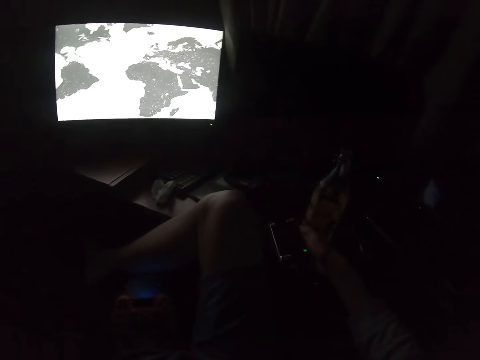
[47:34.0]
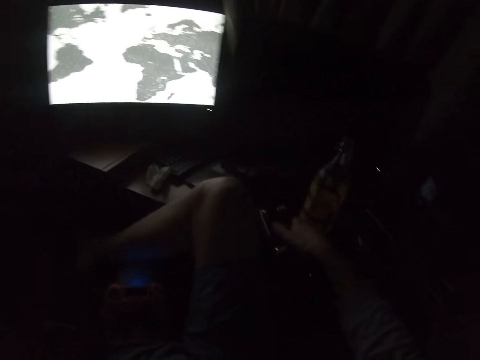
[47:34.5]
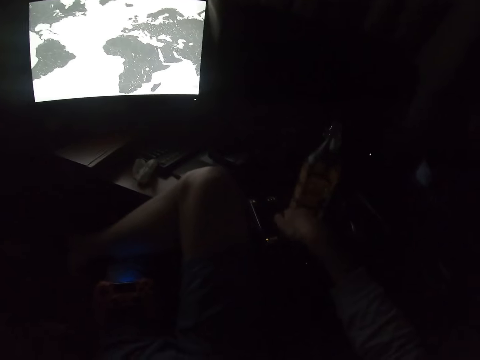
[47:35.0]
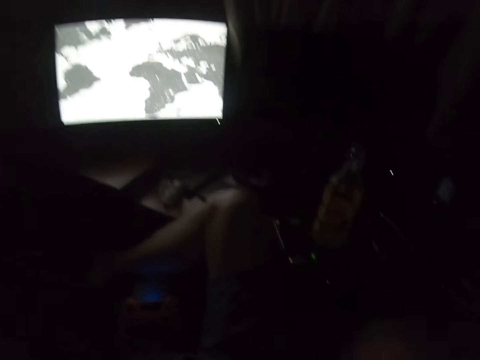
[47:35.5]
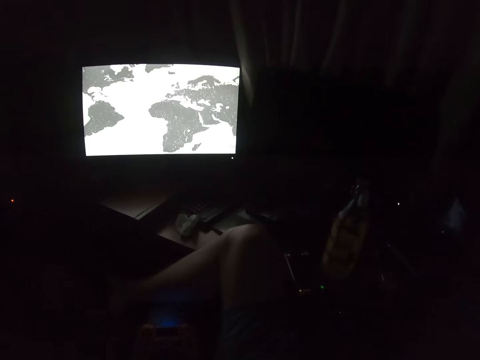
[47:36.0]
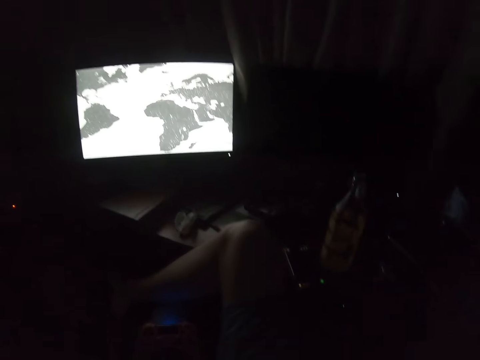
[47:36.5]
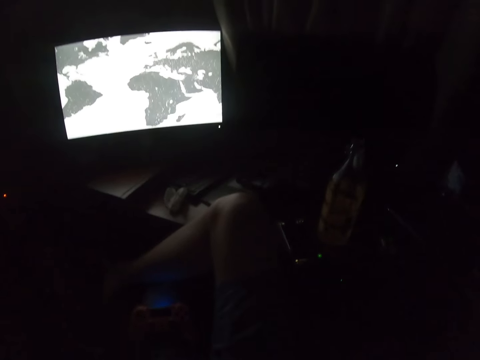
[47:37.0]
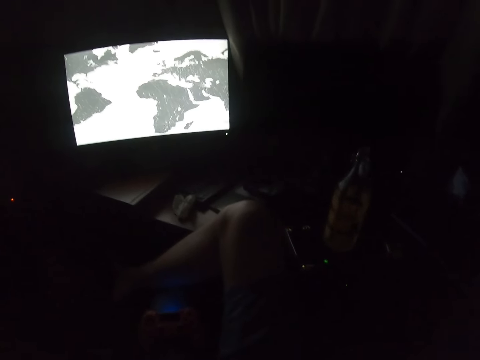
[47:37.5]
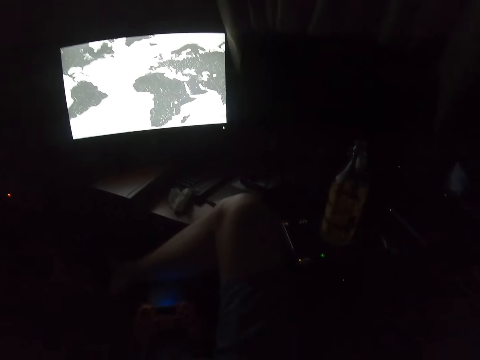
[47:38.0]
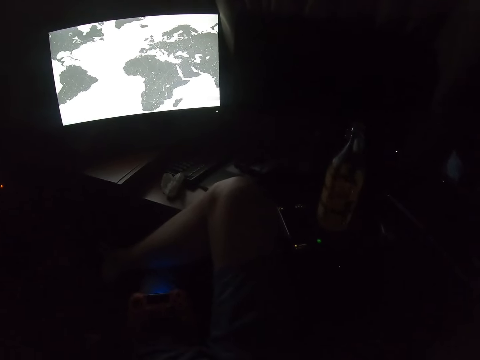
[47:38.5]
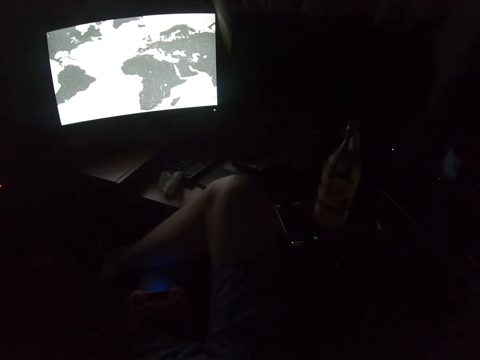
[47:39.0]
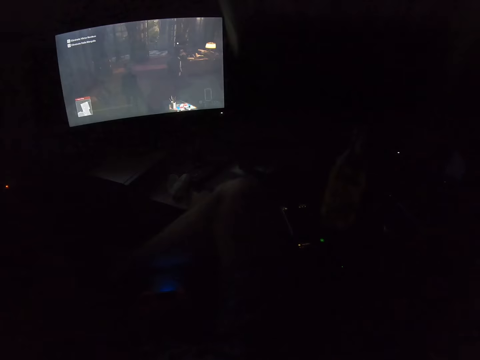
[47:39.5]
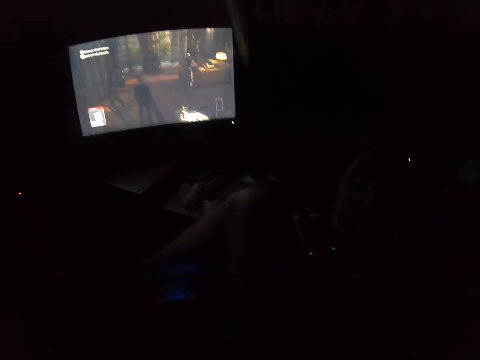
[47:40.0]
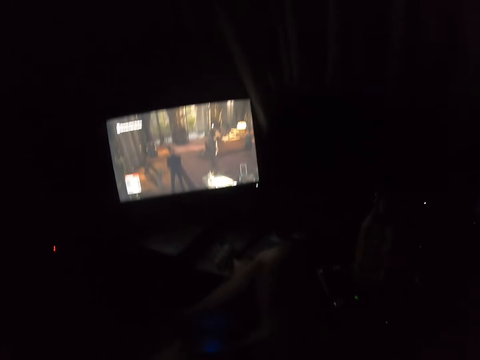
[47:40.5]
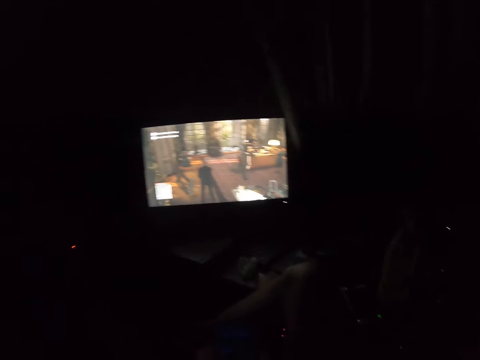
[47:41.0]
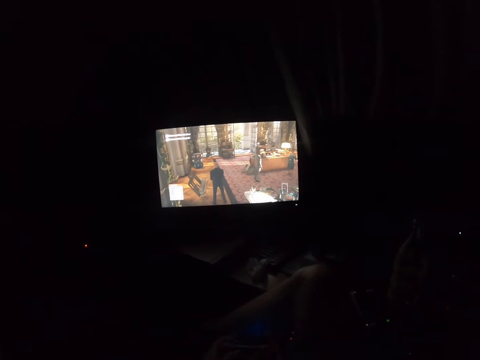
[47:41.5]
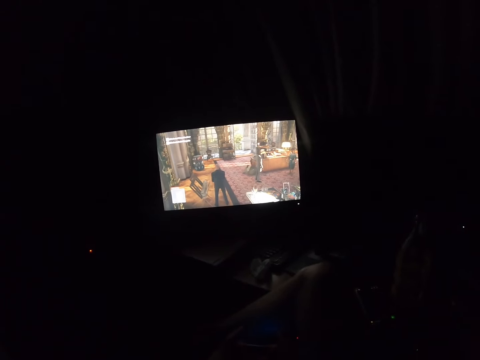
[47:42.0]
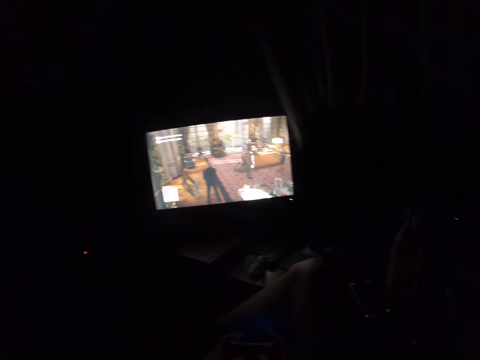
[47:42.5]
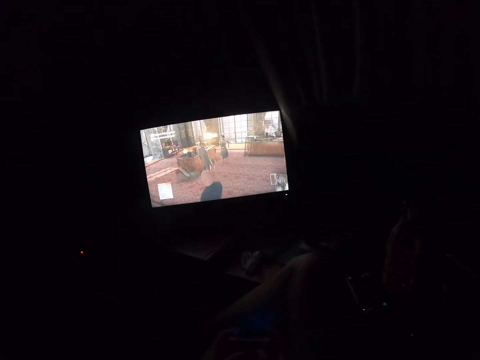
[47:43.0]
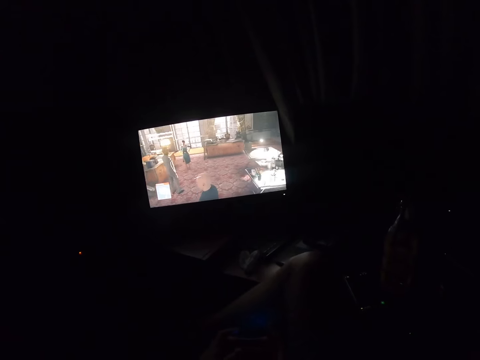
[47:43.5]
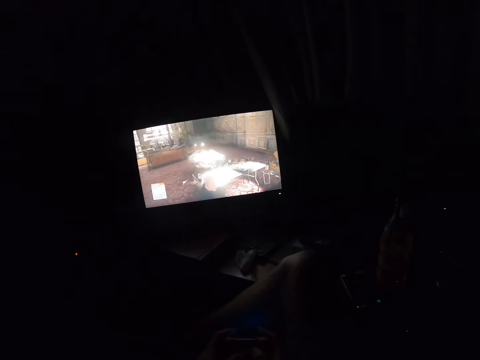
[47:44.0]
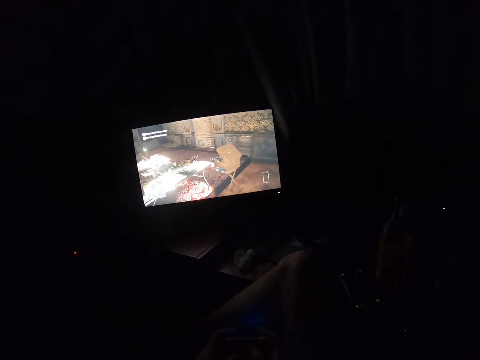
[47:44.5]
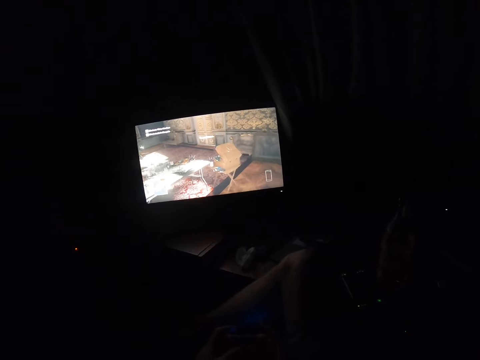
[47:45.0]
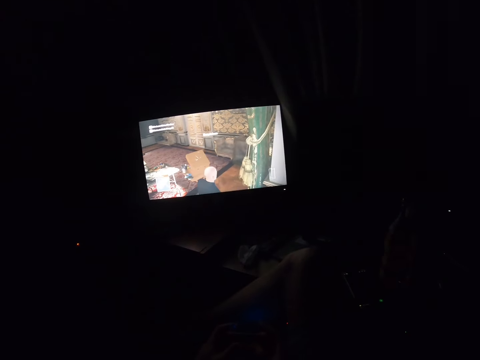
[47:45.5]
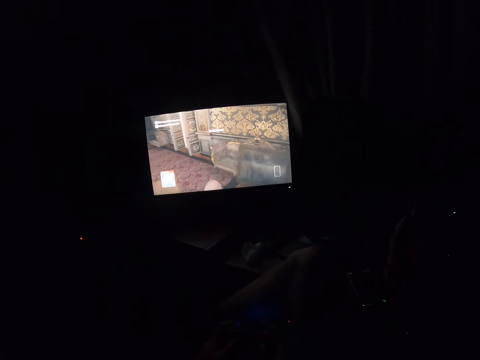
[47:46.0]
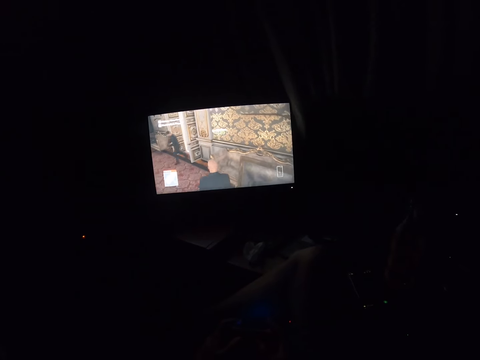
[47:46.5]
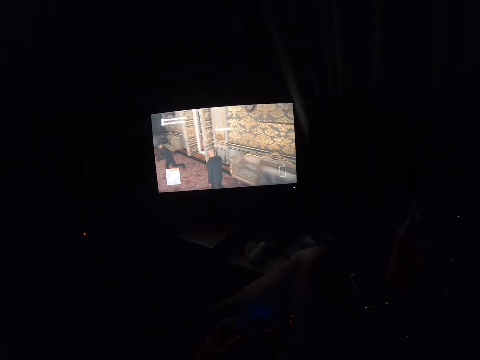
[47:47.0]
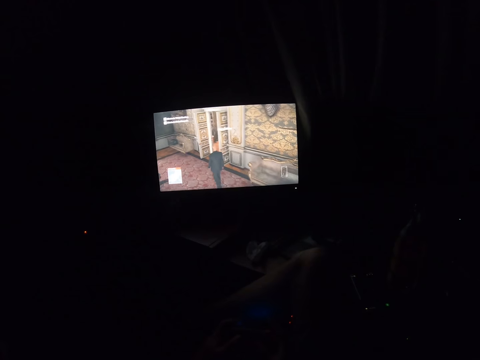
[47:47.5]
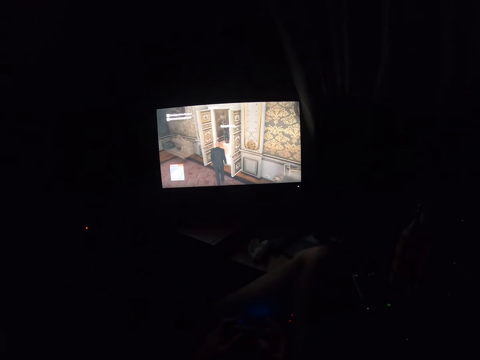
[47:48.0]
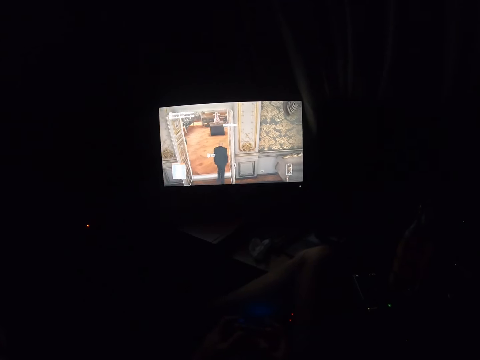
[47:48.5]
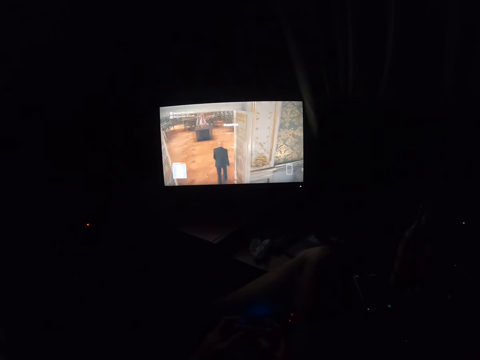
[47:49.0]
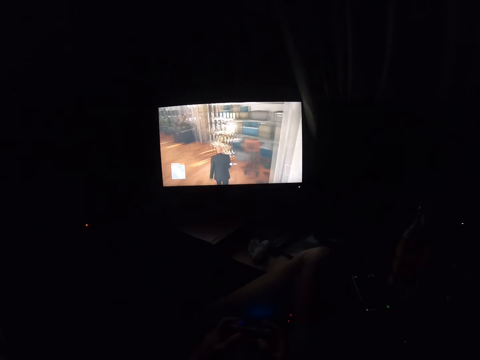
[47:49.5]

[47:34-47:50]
The camera wearer puts the phone on the table. They adjust the camera. They lift a hand up. They take the game pad and play the computer game using the gamepad. They look around. They play the PC game. They stare at the television.

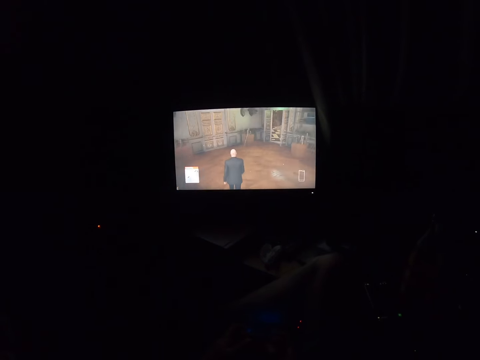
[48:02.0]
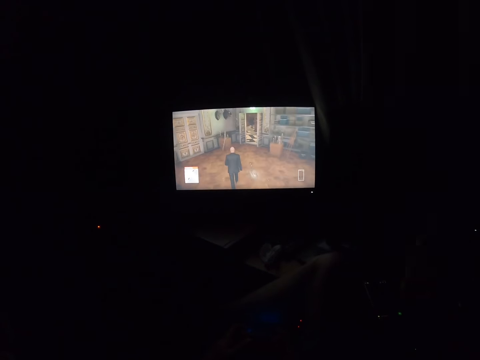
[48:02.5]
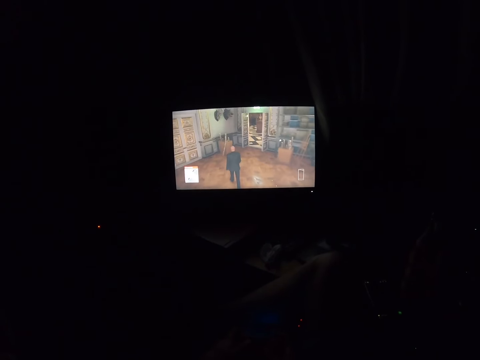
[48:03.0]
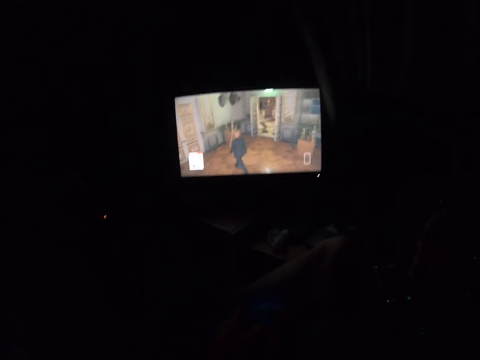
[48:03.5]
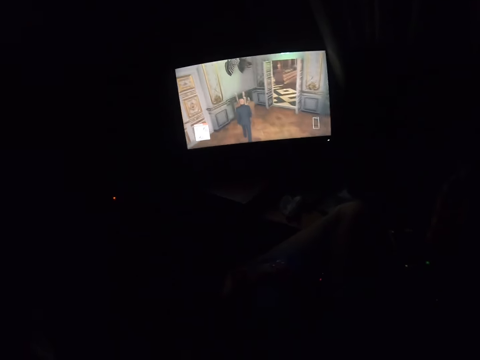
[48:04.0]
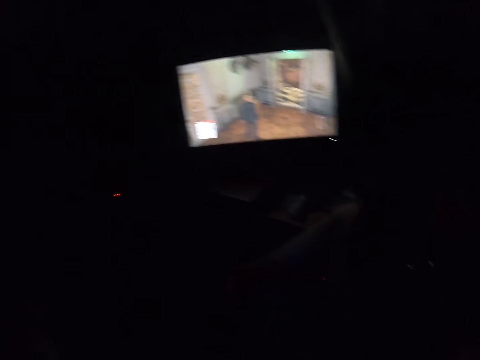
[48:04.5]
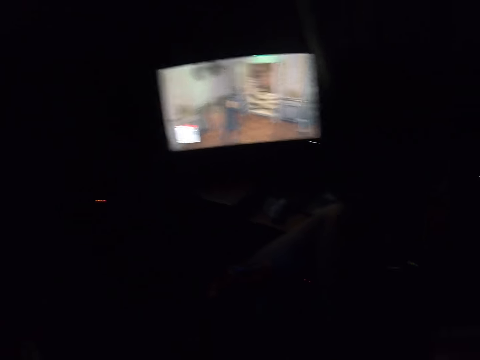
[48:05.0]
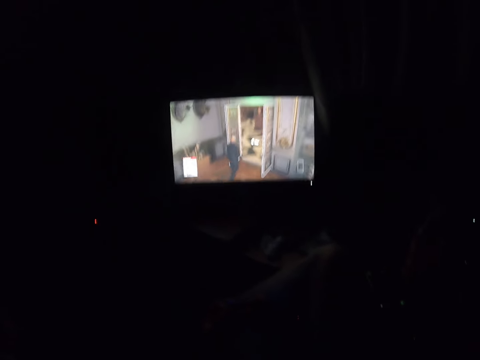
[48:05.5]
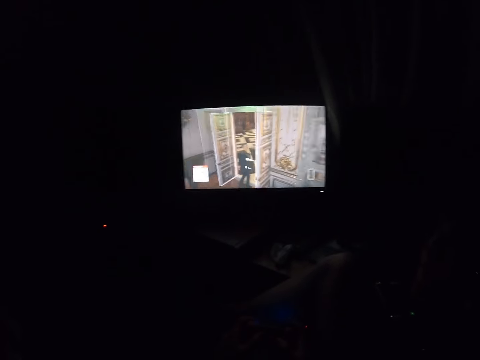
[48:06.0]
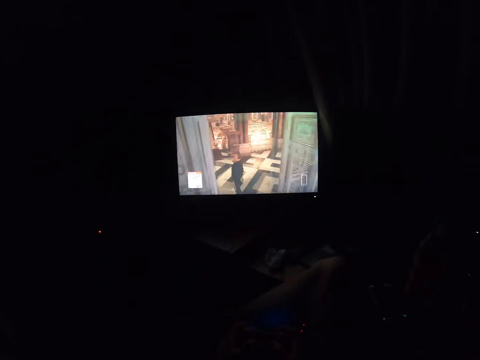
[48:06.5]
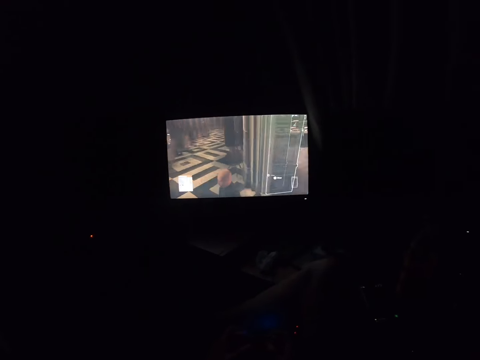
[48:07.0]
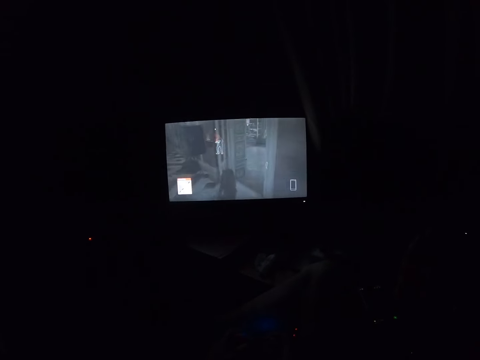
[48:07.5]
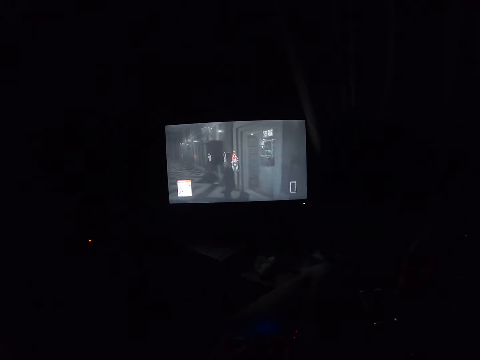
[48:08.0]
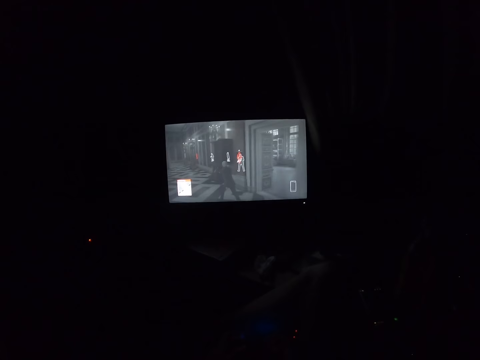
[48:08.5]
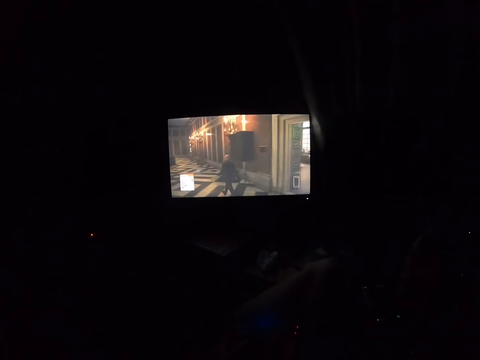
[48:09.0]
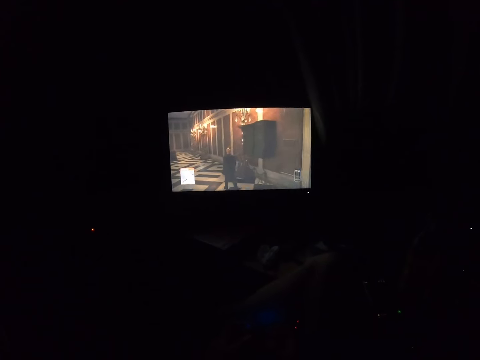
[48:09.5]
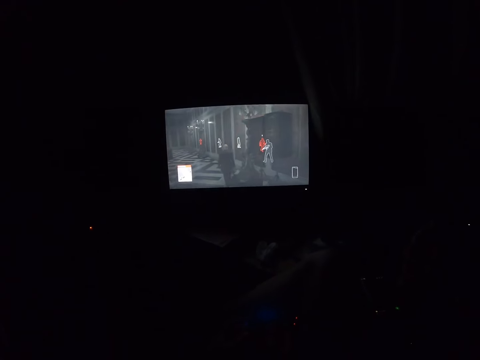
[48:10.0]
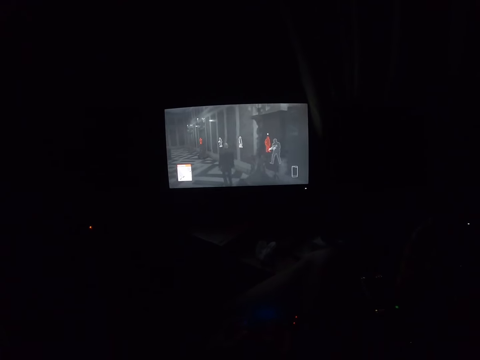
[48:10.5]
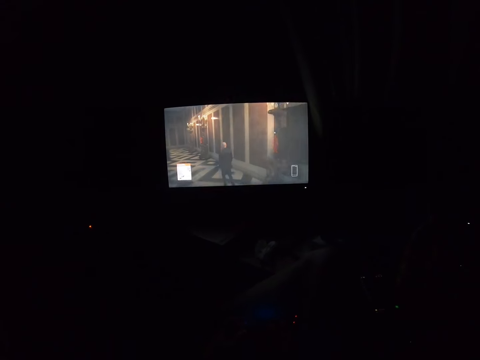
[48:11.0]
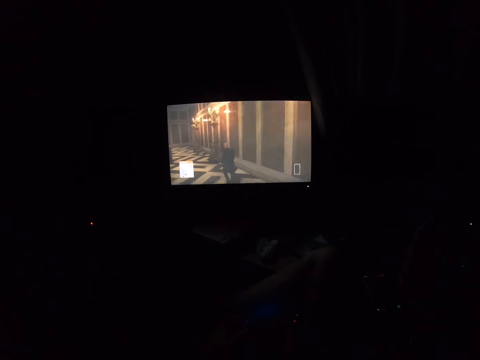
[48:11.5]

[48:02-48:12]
The camera wearer adjusts the camera. They play the computer game using the gamepad.
